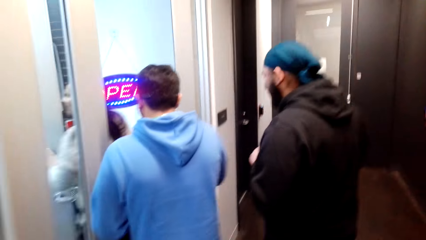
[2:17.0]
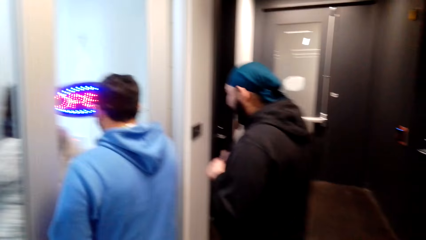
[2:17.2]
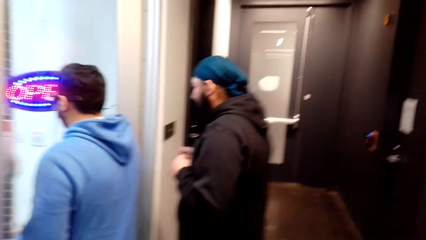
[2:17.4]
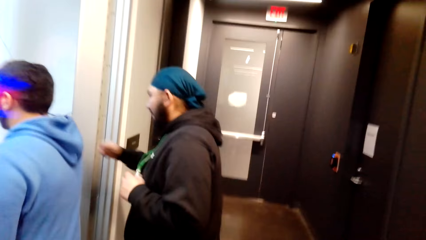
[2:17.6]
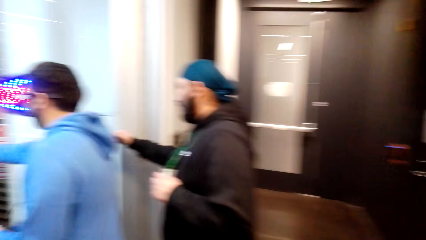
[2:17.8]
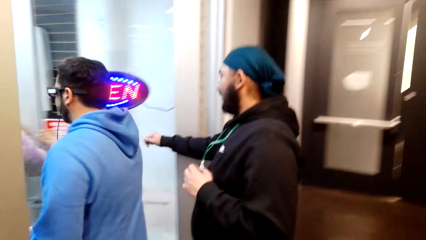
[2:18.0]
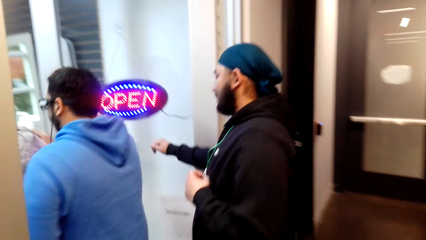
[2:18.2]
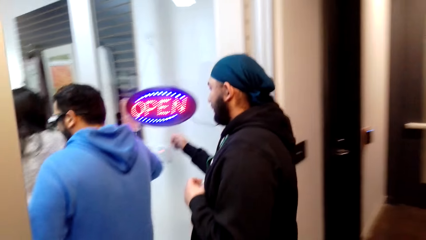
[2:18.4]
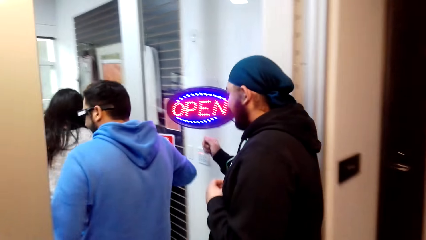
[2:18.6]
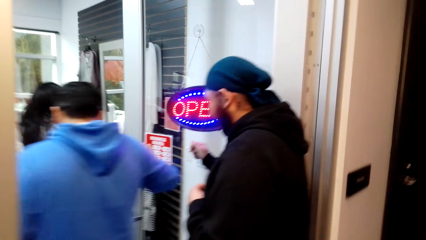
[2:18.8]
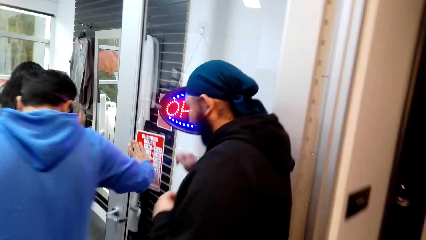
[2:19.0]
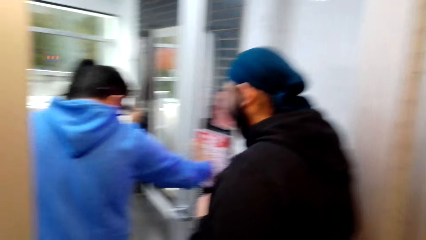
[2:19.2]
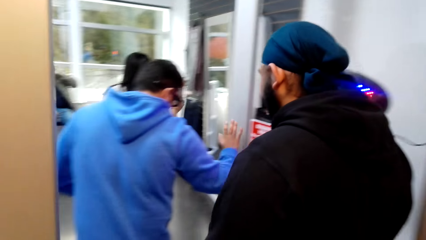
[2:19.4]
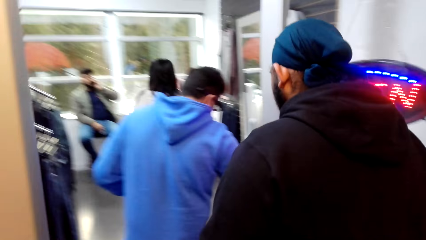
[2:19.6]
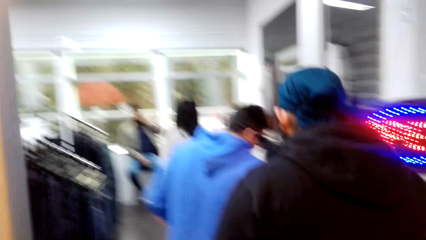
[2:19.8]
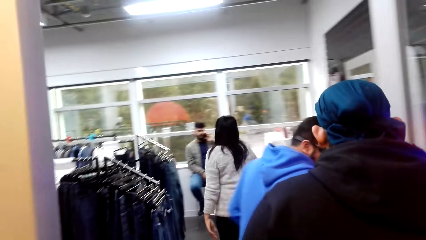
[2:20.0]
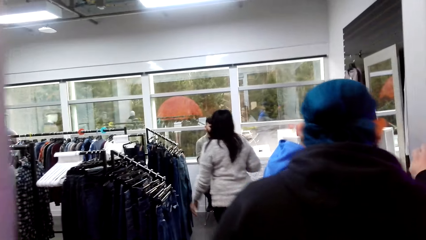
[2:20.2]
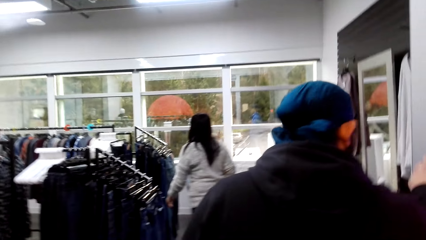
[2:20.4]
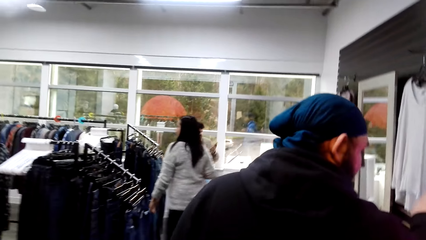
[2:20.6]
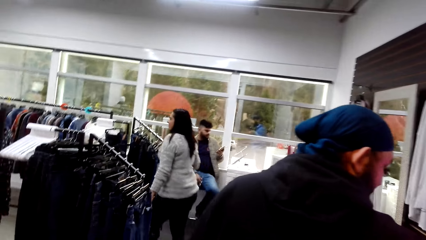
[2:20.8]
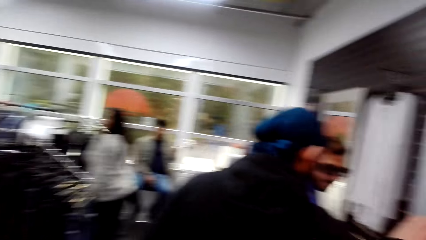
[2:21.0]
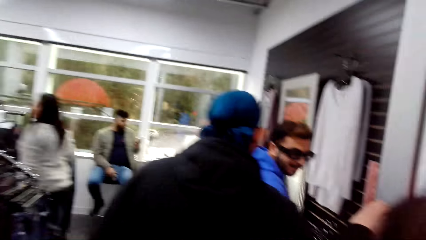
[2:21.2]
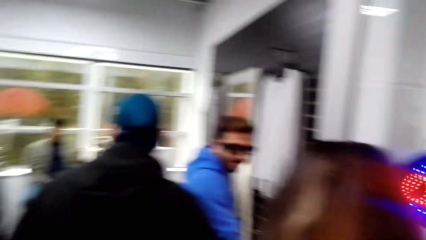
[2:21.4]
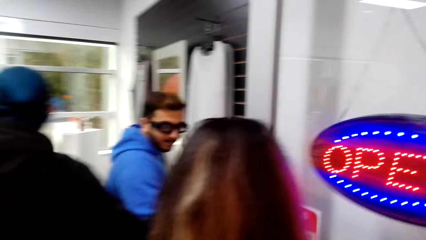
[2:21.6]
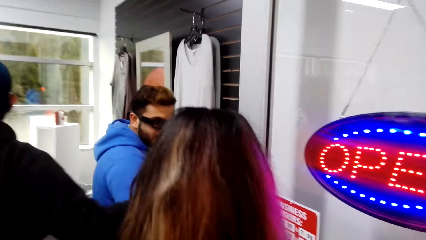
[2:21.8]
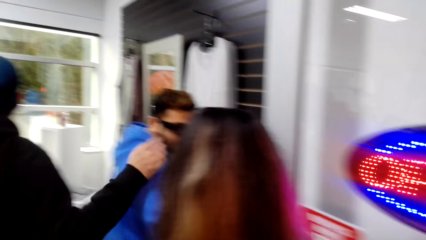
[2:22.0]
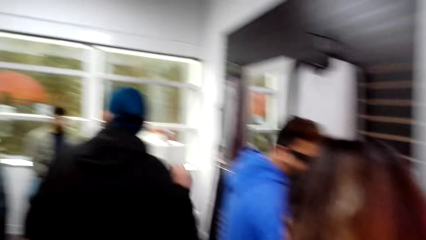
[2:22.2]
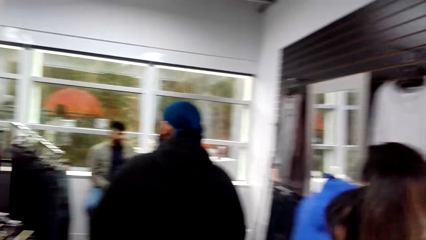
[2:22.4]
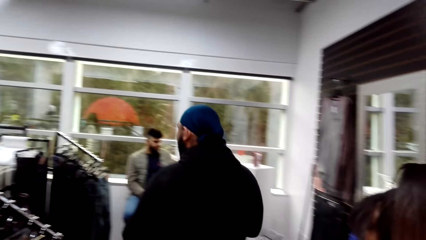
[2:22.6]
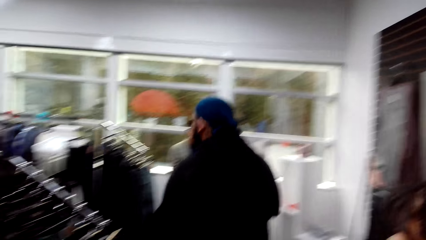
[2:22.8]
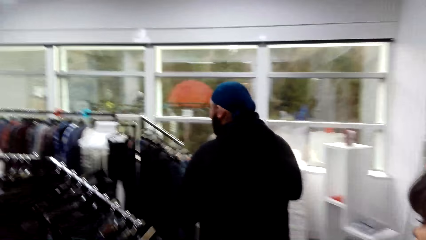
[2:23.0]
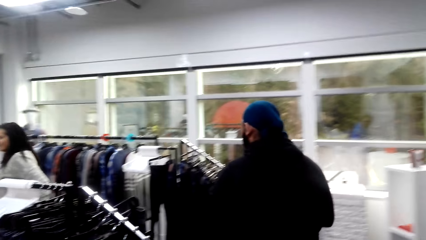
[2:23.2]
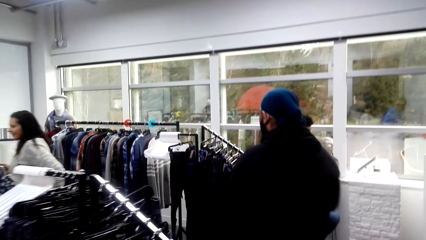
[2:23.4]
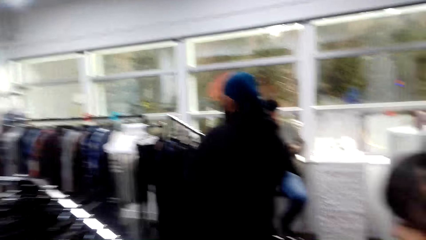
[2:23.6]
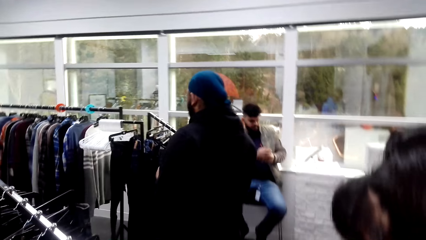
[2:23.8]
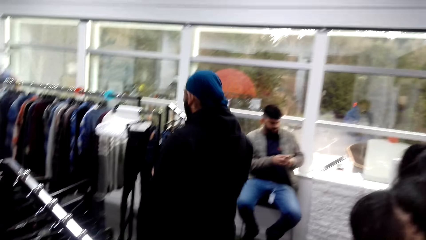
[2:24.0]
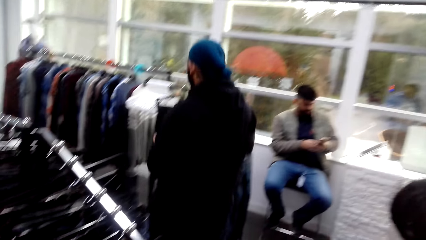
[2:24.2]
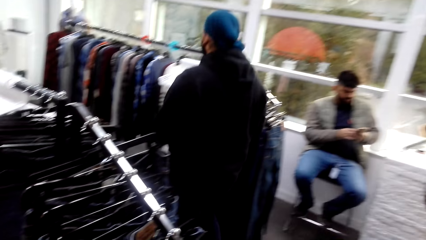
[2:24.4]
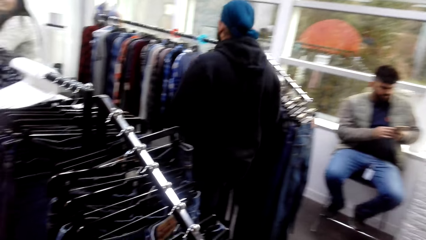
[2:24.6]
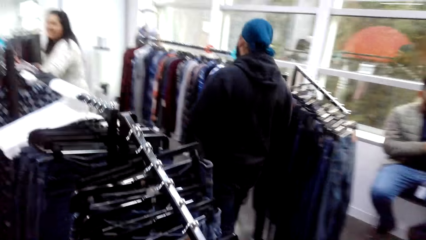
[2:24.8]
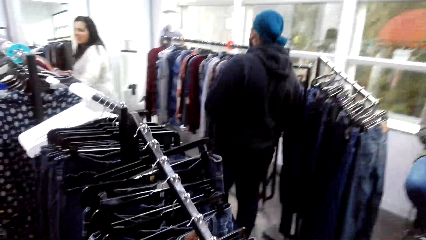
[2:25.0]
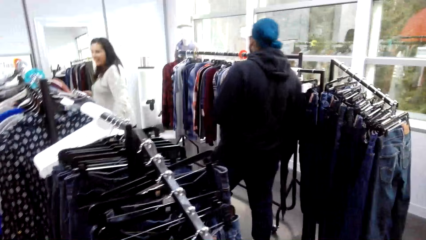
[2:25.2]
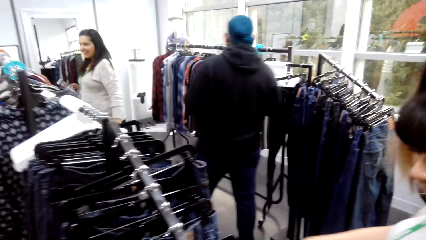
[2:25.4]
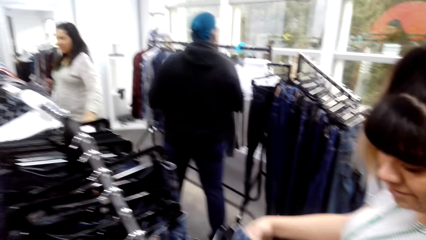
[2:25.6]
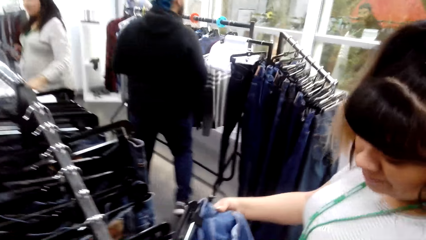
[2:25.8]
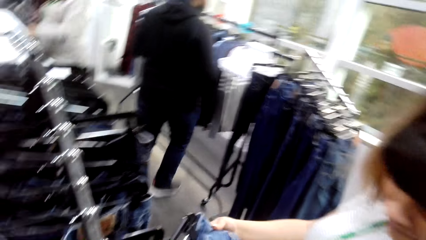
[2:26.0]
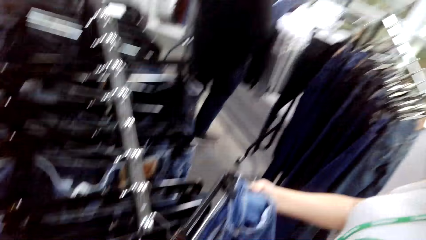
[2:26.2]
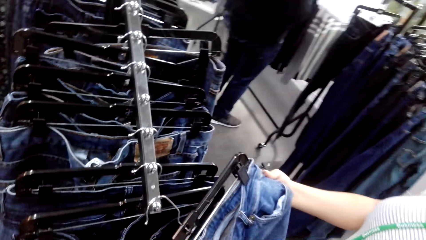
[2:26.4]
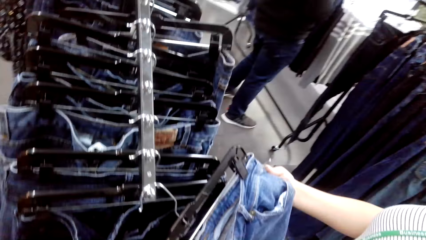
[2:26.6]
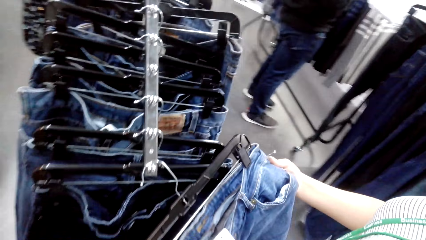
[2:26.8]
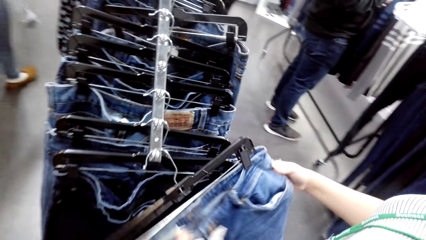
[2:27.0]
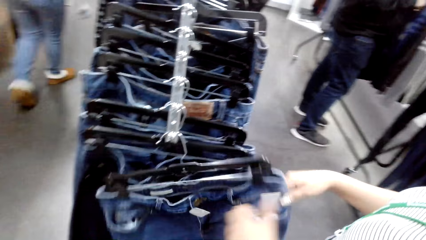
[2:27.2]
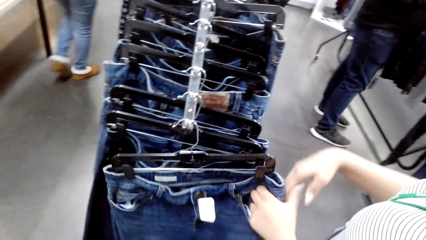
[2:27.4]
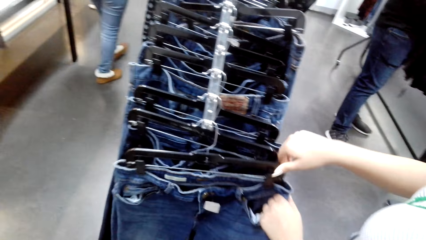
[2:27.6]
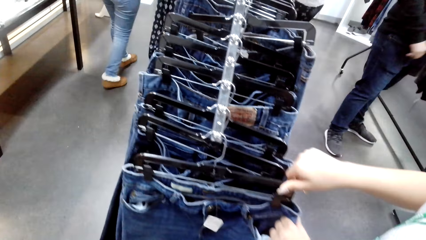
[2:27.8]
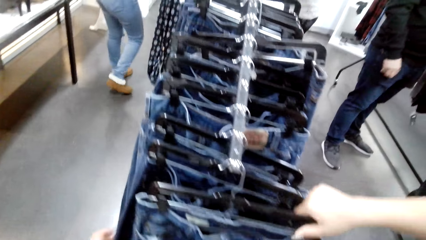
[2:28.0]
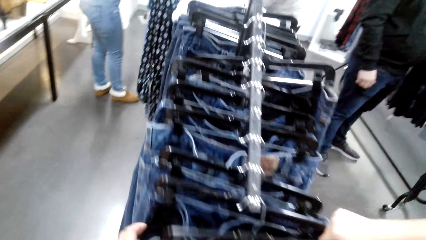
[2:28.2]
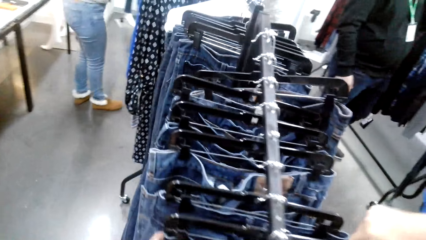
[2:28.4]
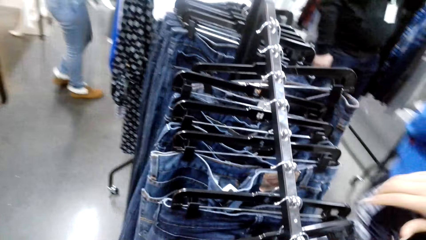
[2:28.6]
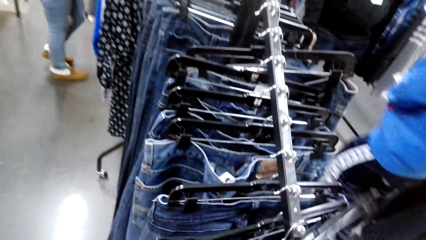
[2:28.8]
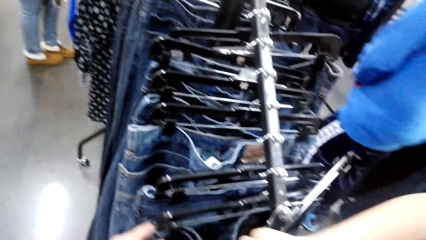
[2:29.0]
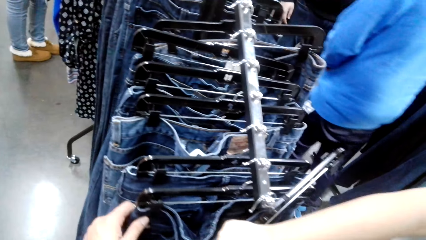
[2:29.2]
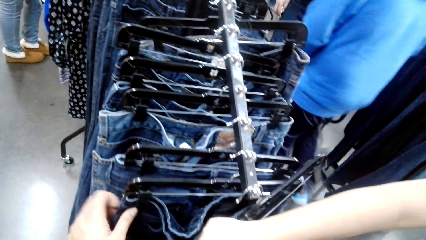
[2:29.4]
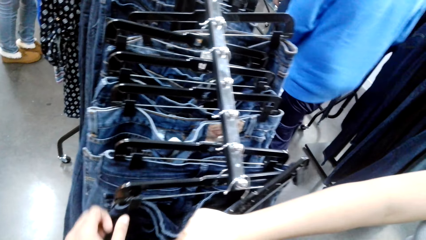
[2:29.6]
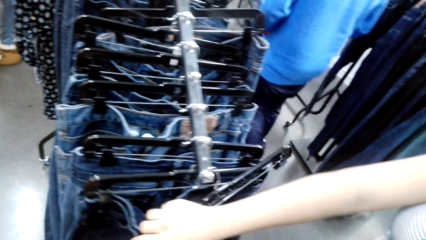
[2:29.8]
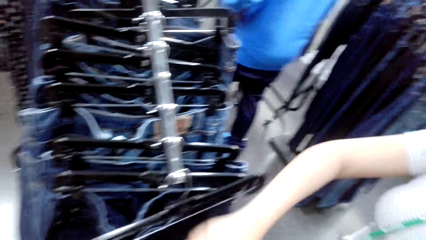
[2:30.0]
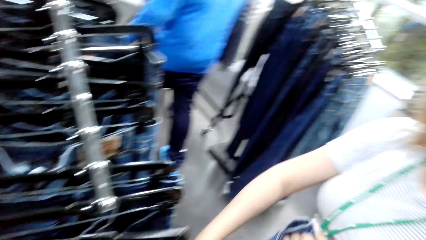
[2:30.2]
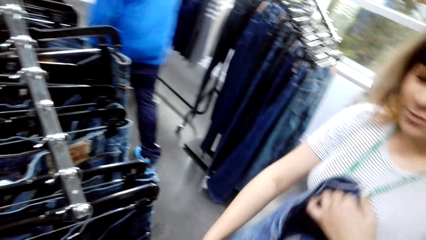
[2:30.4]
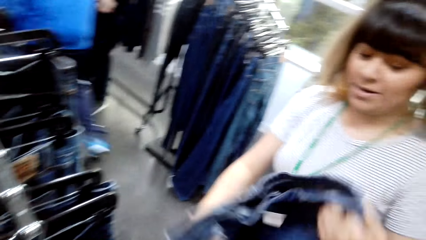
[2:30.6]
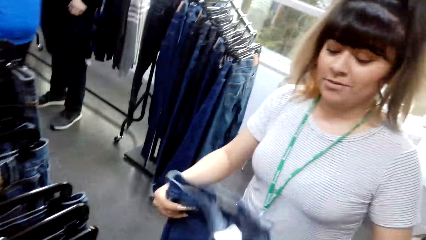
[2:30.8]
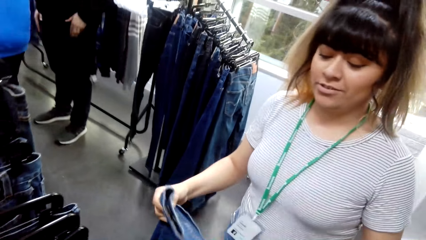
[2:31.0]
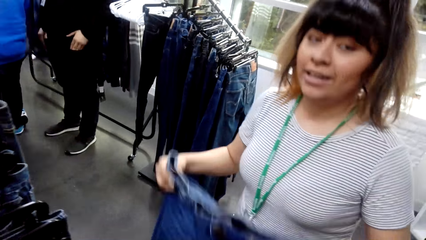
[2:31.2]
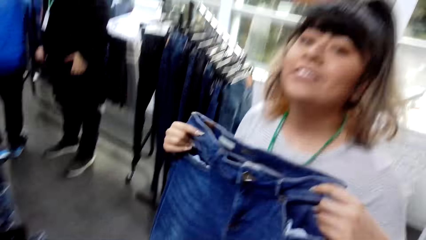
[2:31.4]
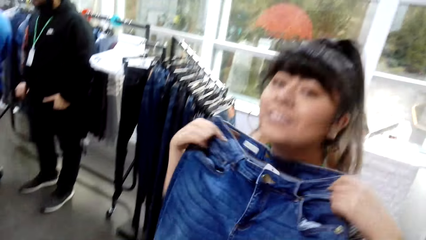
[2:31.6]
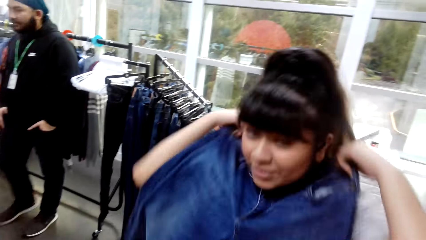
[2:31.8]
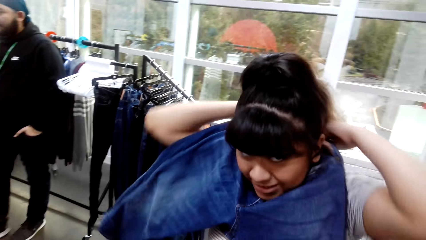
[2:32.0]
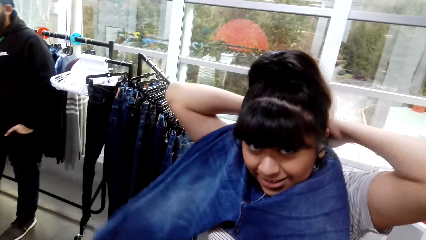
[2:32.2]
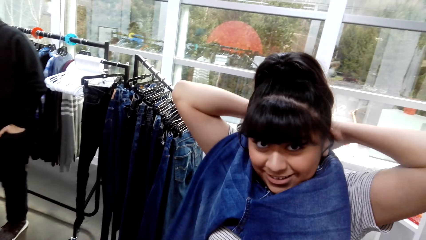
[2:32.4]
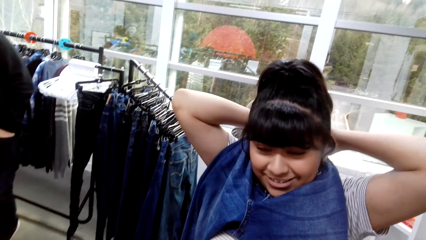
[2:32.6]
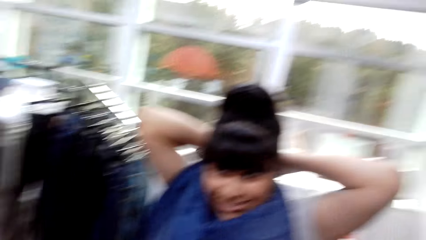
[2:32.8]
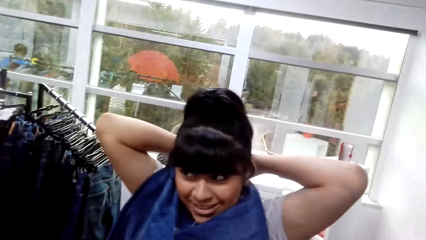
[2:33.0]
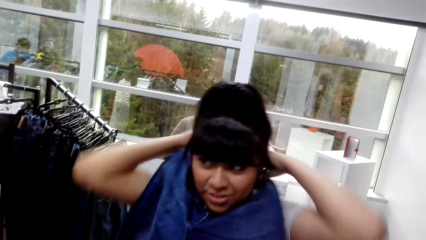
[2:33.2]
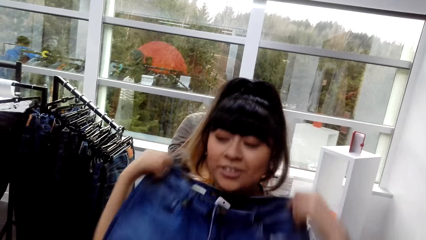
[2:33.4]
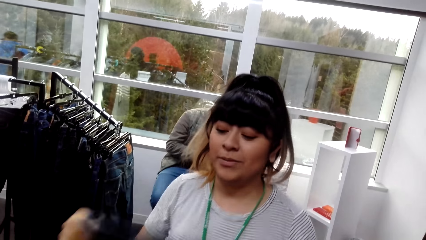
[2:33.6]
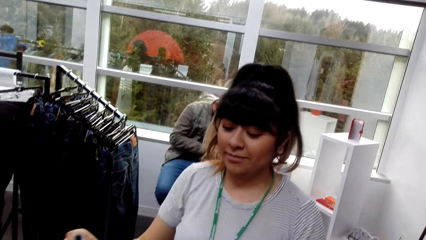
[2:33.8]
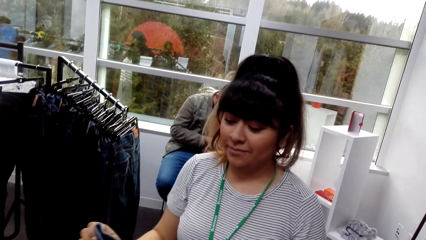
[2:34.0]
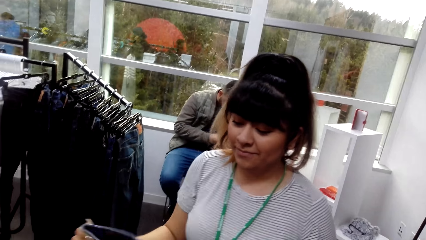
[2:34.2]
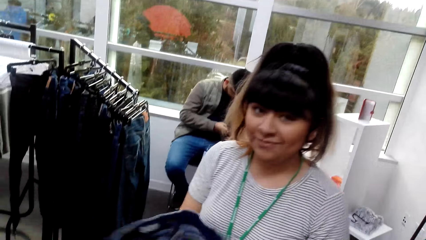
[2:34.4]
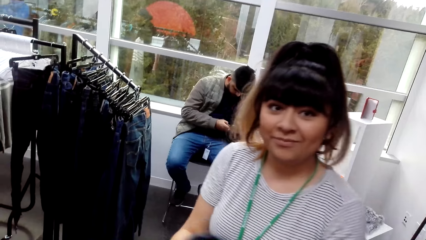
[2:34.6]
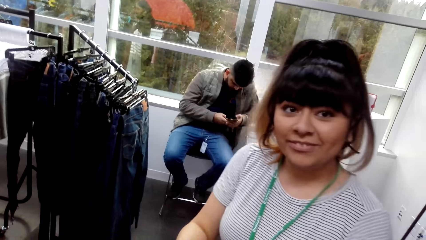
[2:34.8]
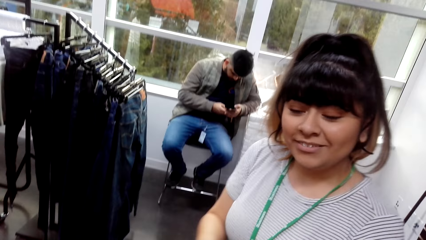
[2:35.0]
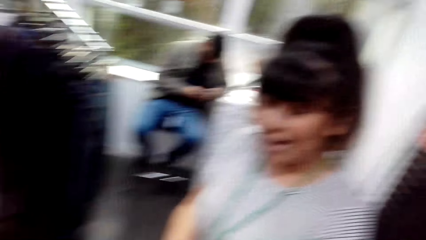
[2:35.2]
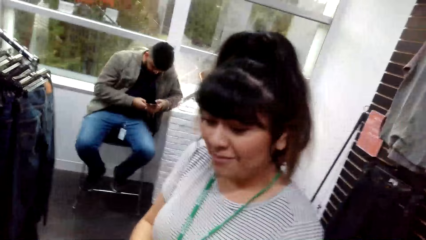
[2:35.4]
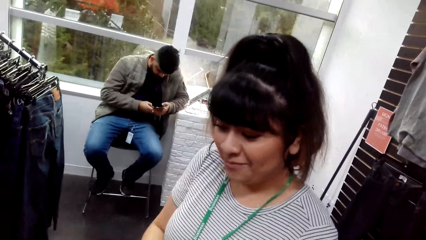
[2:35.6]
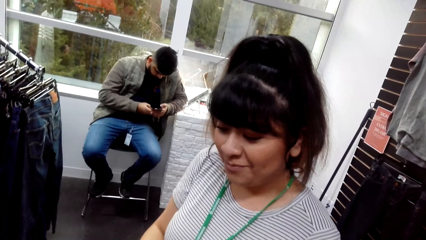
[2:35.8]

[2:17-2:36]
The camera wearer enters a clothes shop. A woman views a trouser. The woman unclips the trouser from a hanger. A man holds the cloth. The woman measures the trouser on the neck. The camera wearer talks to another man. The woman adjusts the trouser.
